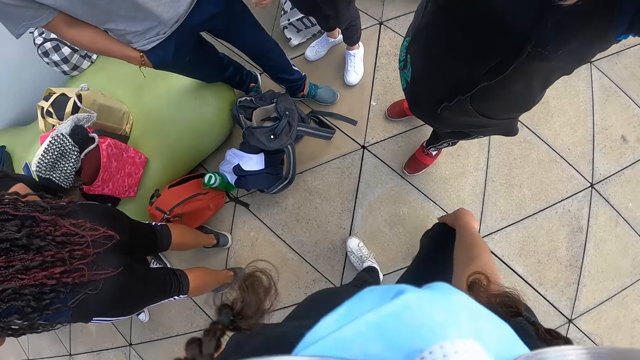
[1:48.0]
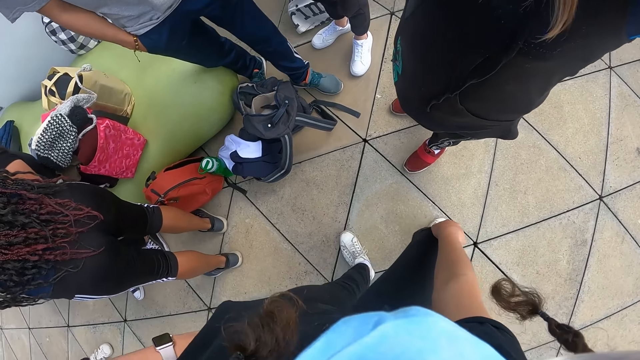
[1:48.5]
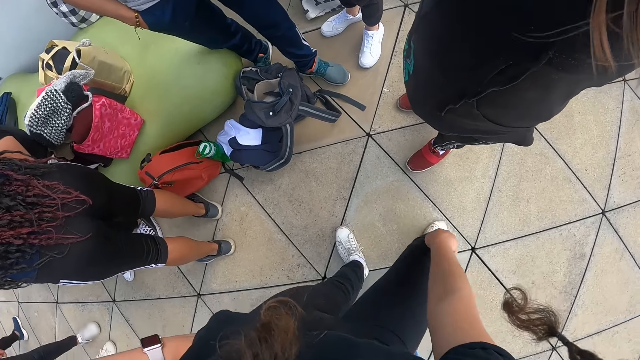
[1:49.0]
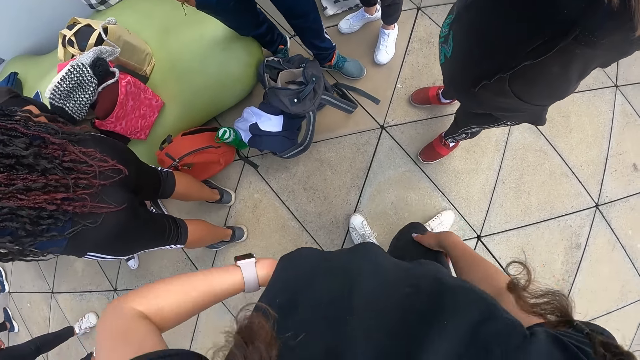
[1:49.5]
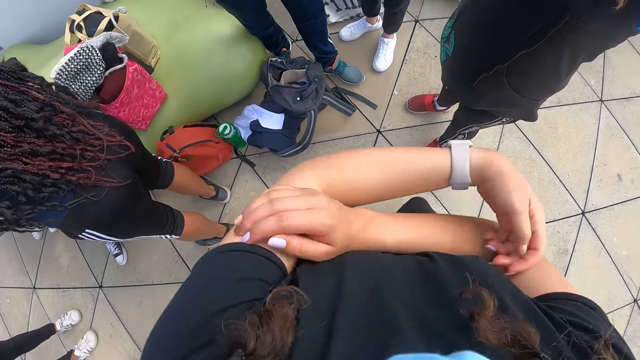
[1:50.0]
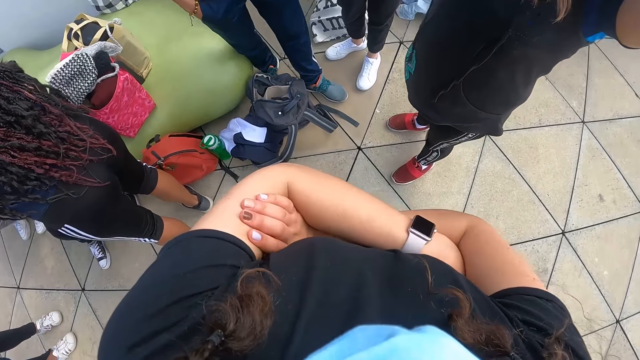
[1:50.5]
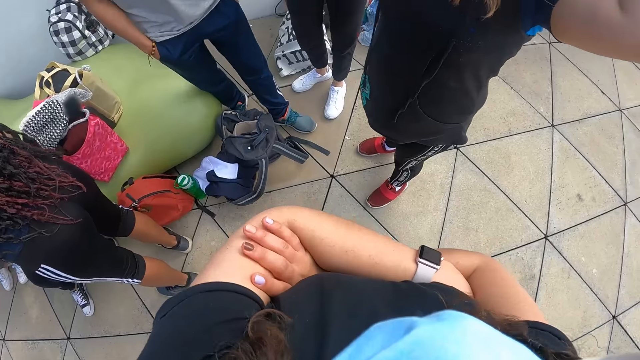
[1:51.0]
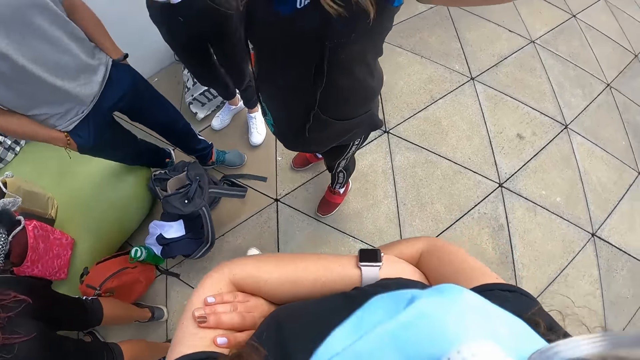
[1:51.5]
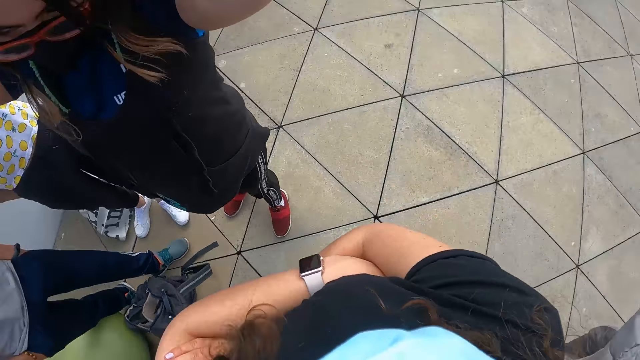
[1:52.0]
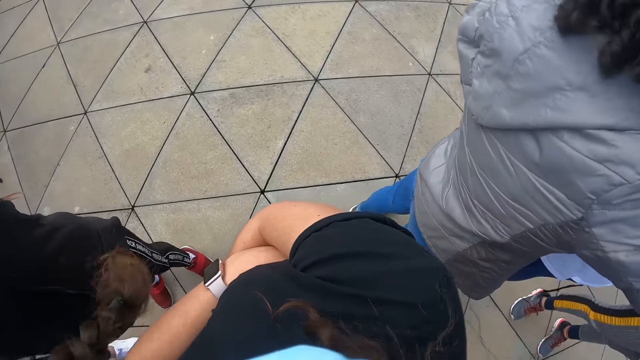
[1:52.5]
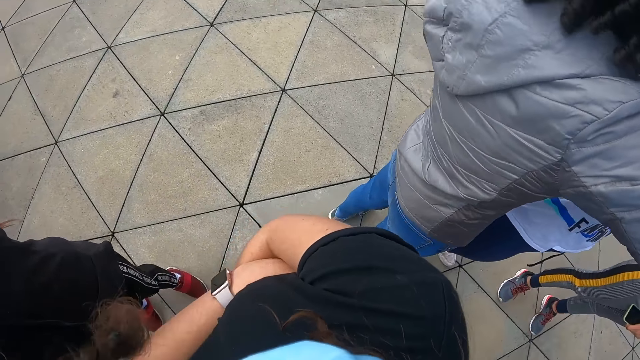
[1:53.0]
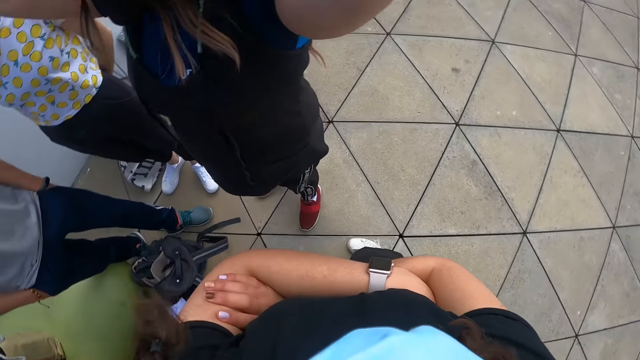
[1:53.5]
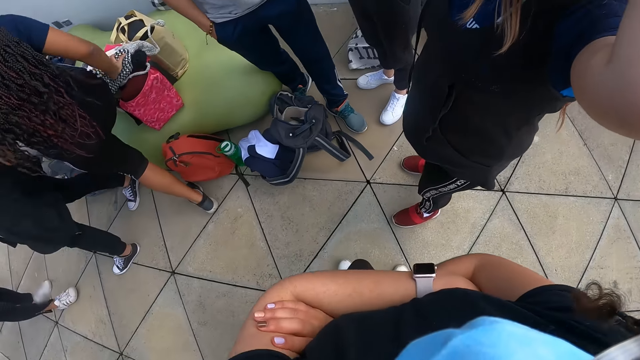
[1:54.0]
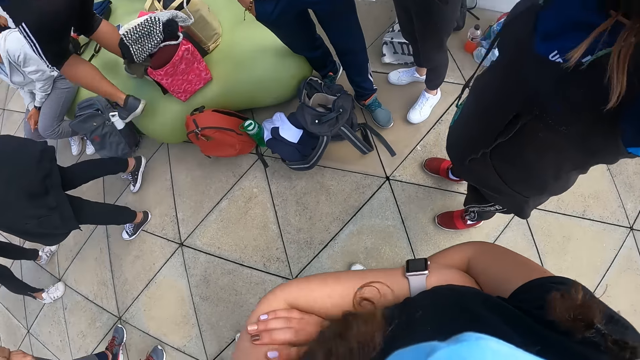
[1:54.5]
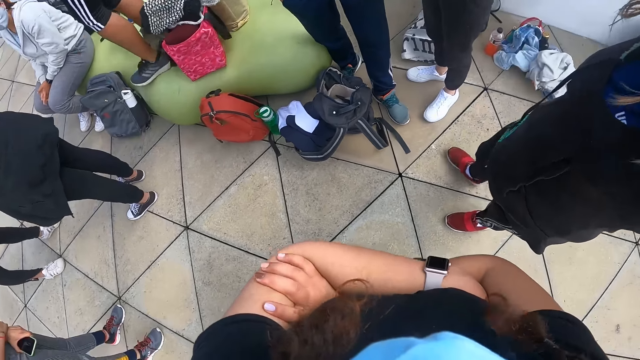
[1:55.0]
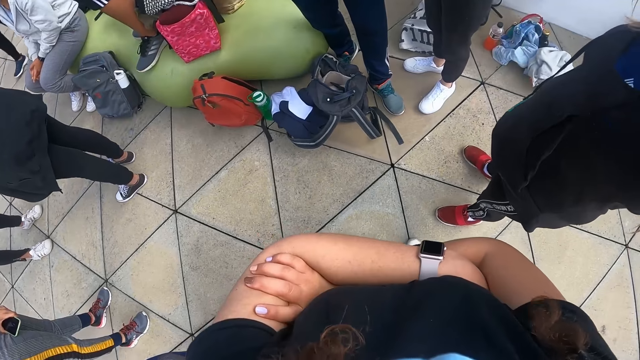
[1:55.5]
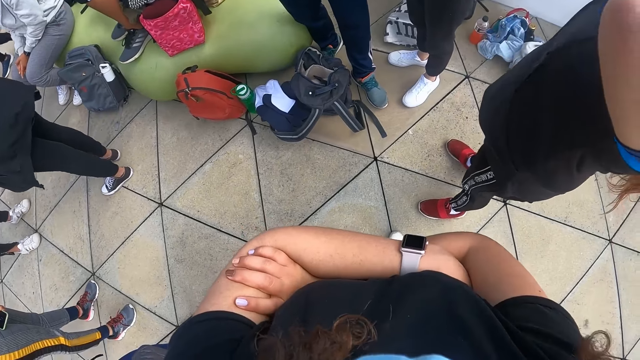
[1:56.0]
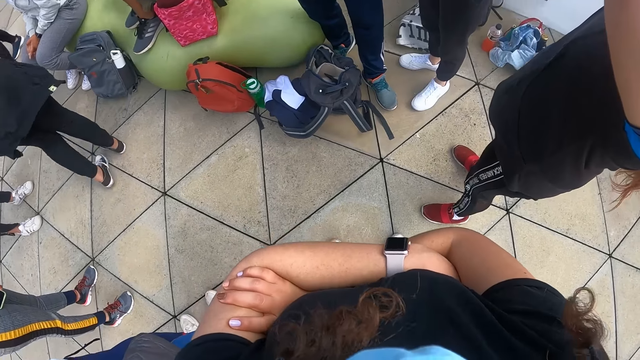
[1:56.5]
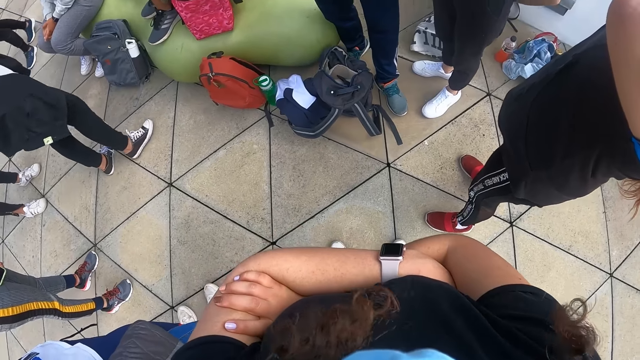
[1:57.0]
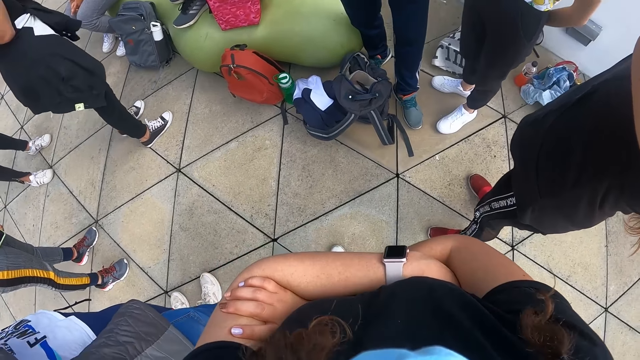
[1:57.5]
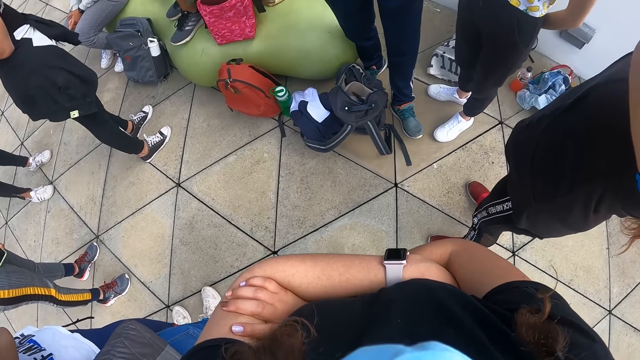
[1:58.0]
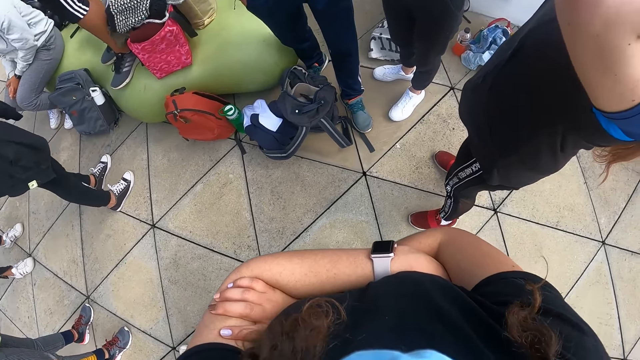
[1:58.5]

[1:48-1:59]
The camera wearer scratches a knee. They fold both hands together. They turn back. They turn front. The girl climbs on a sofa.

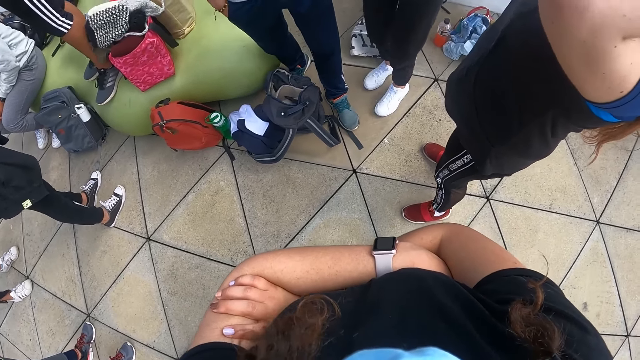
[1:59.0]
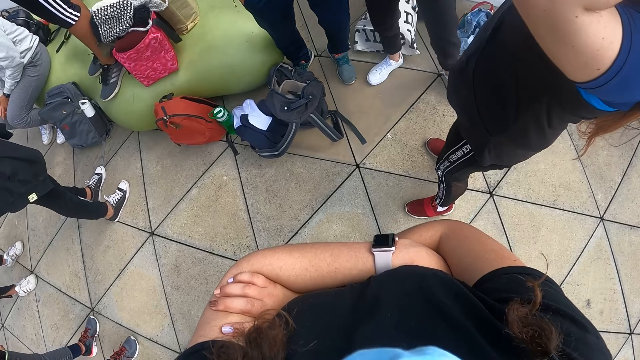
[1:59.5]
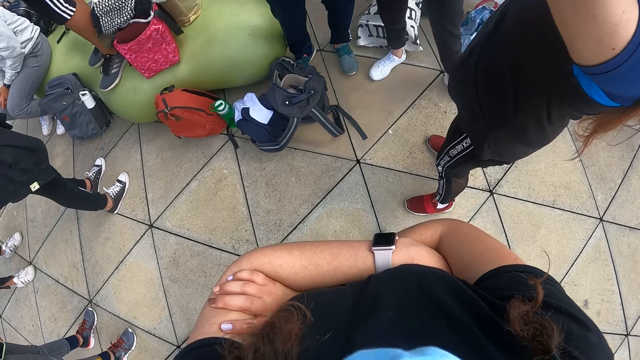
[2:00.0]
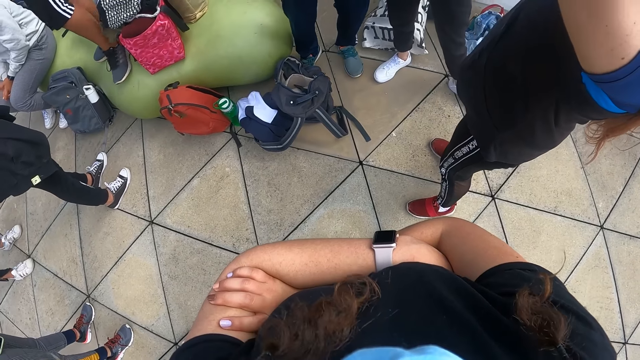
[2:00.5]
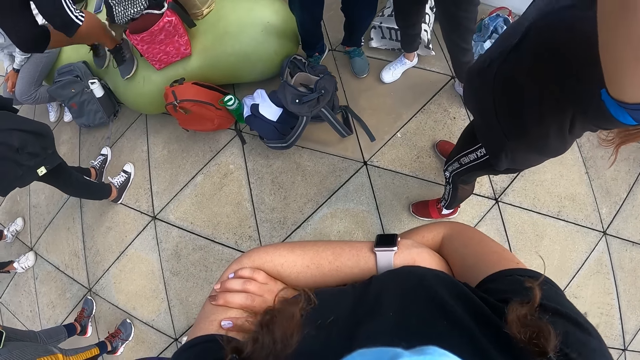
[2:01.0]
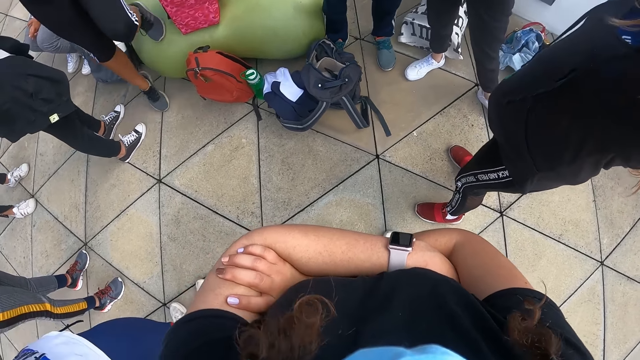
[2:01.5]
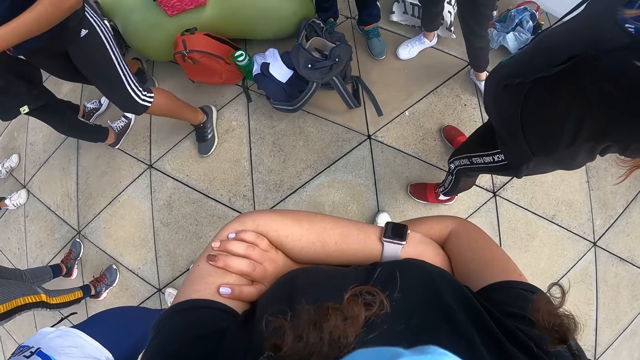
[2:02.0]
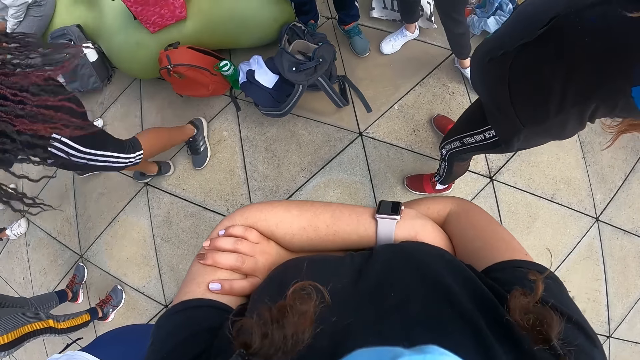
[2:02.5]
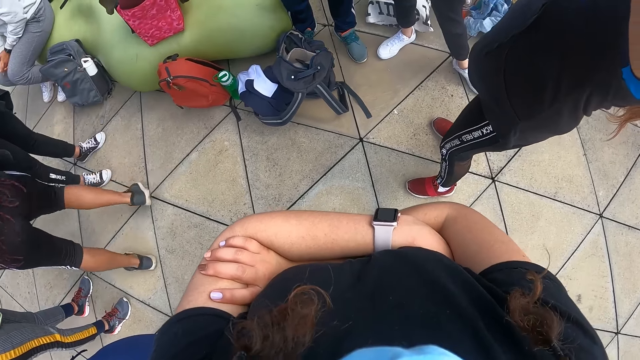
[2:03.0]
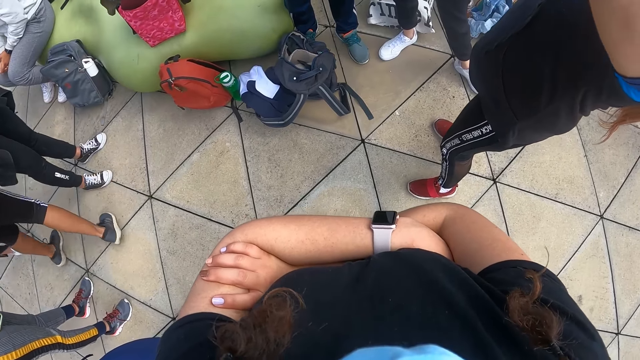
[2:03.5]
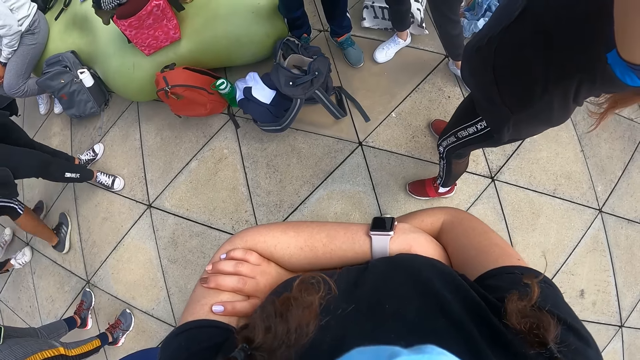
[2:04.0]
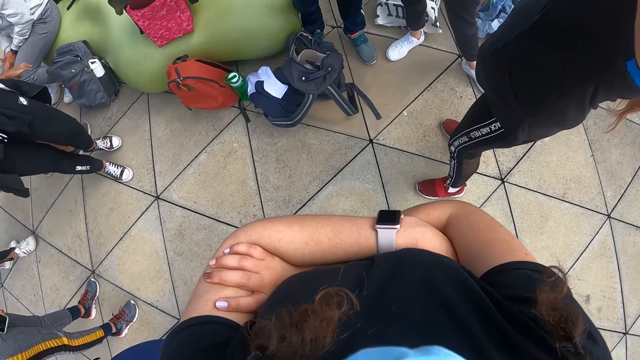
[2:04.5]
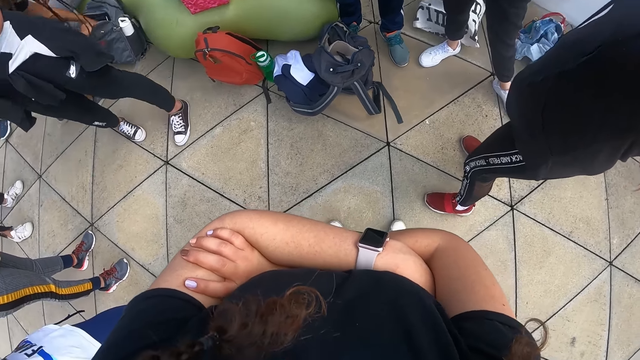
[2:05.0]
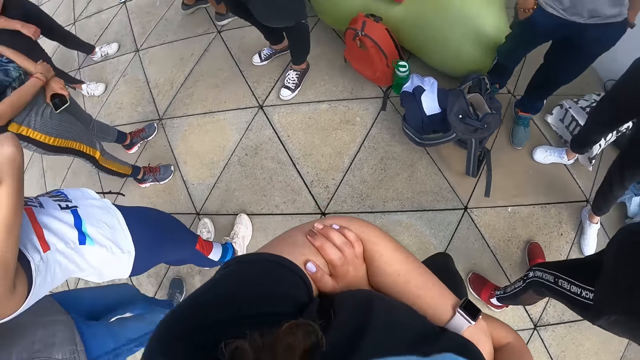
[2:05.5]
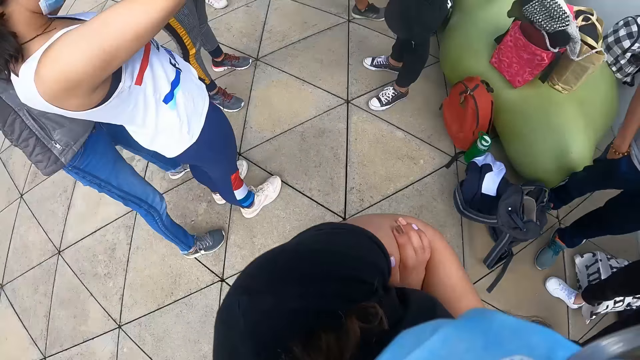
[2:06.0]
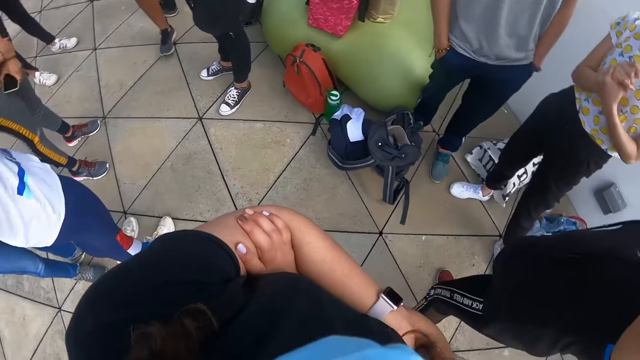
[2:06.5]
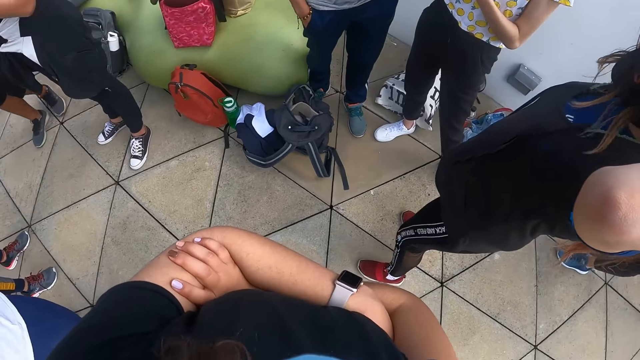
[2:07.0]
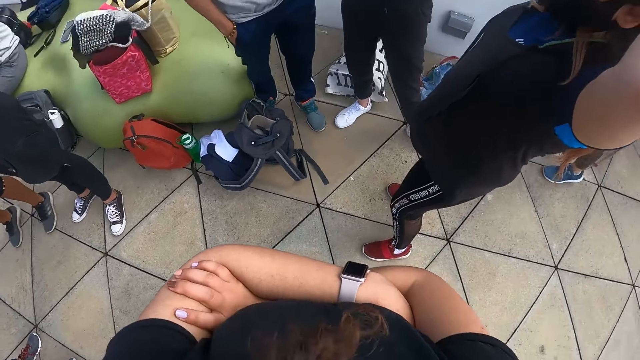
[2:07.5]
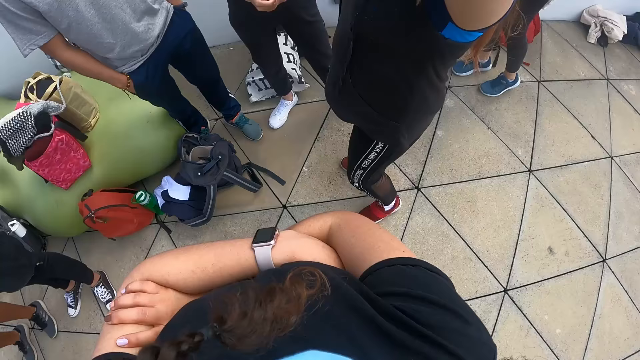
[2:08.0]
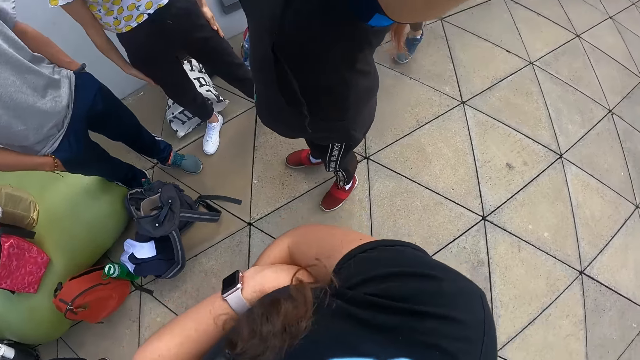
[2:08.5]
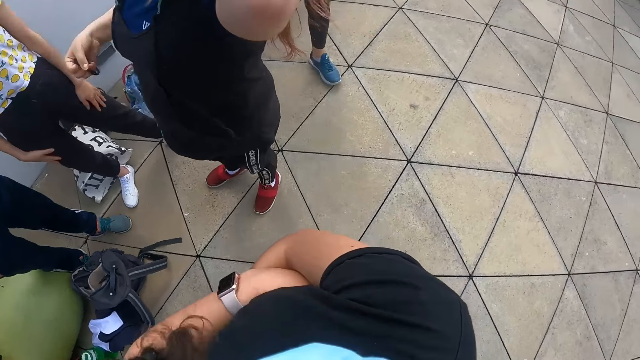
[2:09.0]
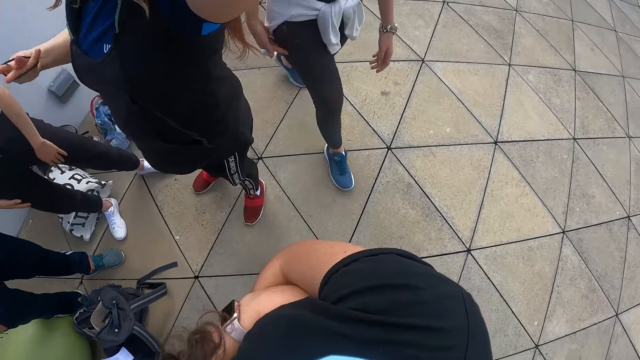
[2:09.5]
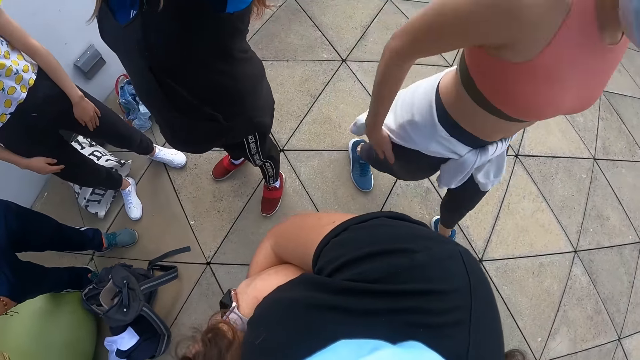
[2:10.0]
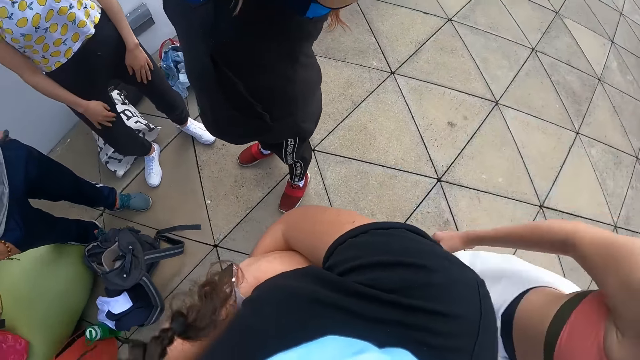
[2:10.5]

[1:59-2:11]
The girl jumps down on the sofa and touches a bag on the floor with both hands. The camera wearer turns left. The girl puts her left hand in the bag. The camera wearer turns front.
